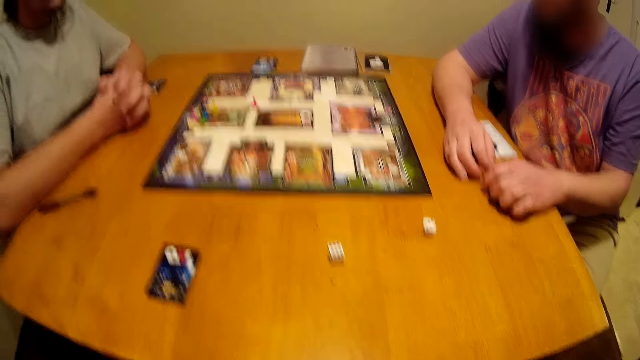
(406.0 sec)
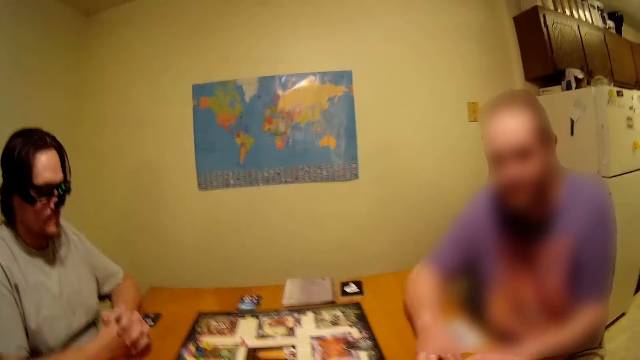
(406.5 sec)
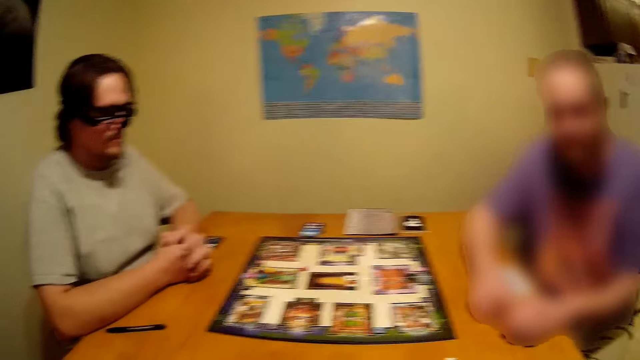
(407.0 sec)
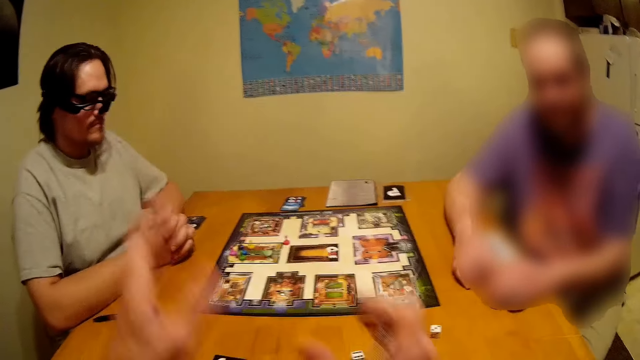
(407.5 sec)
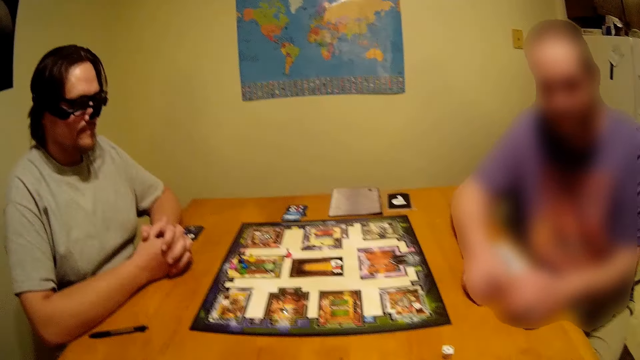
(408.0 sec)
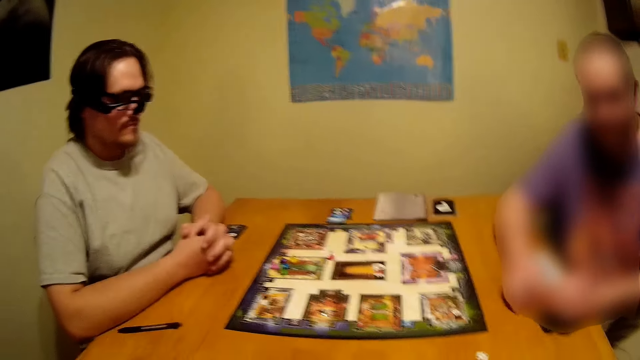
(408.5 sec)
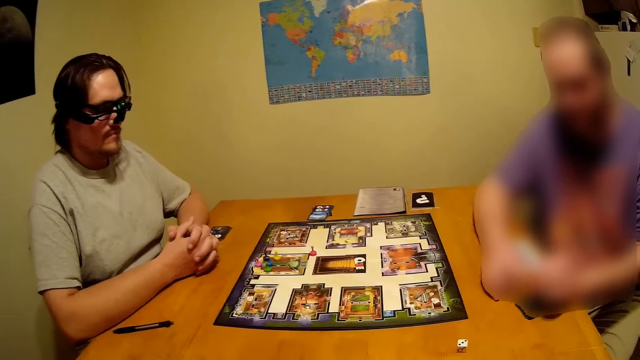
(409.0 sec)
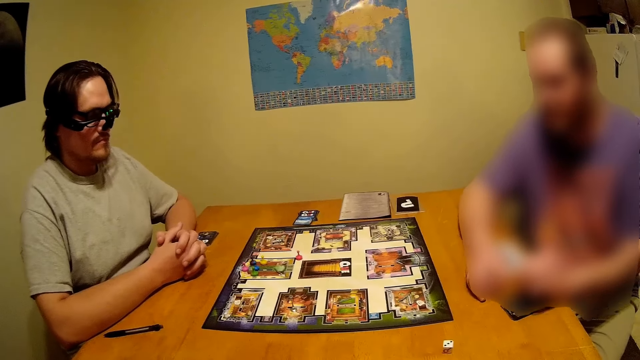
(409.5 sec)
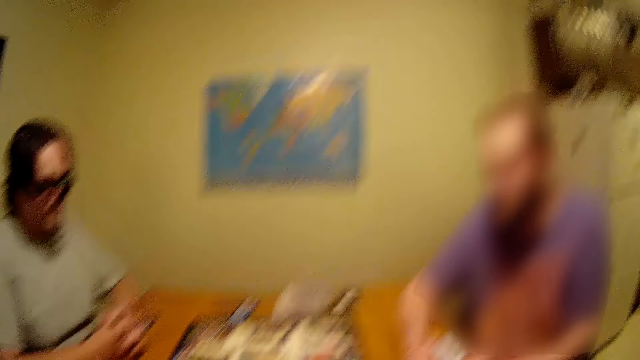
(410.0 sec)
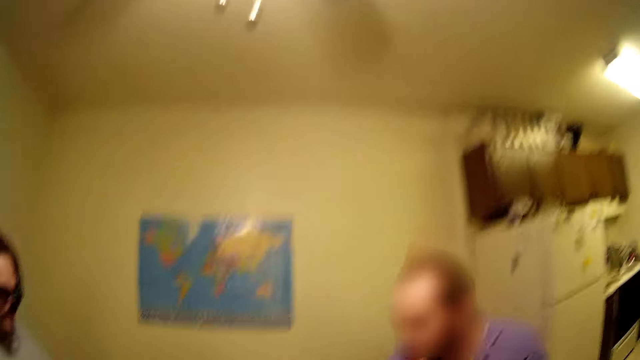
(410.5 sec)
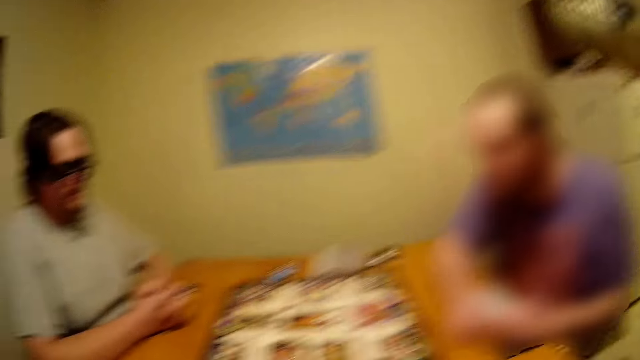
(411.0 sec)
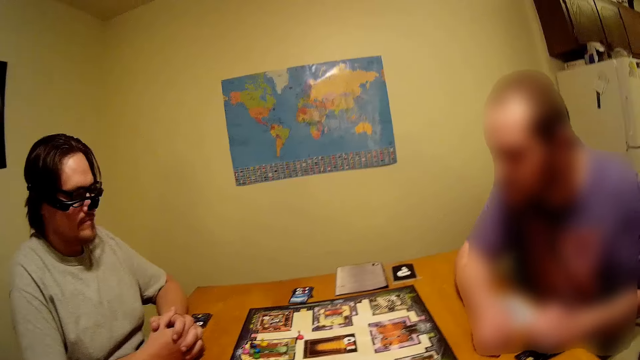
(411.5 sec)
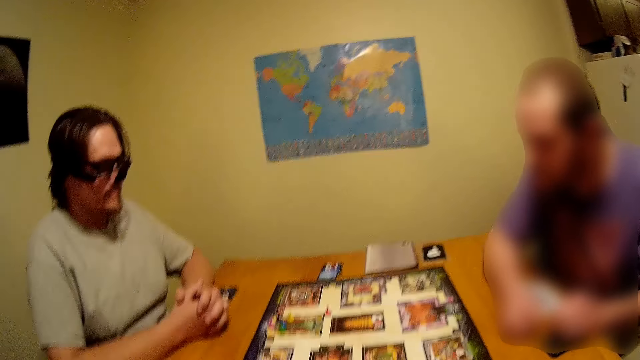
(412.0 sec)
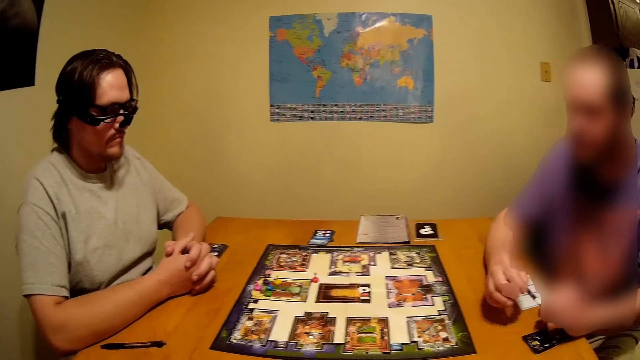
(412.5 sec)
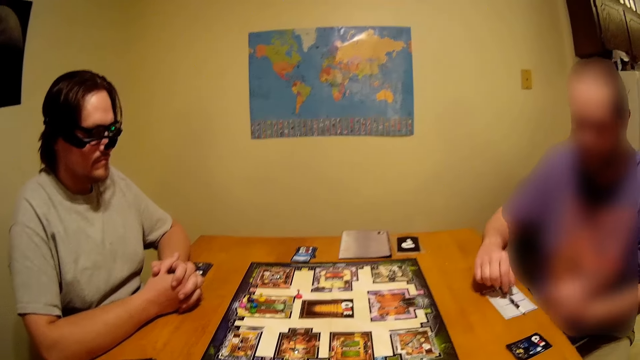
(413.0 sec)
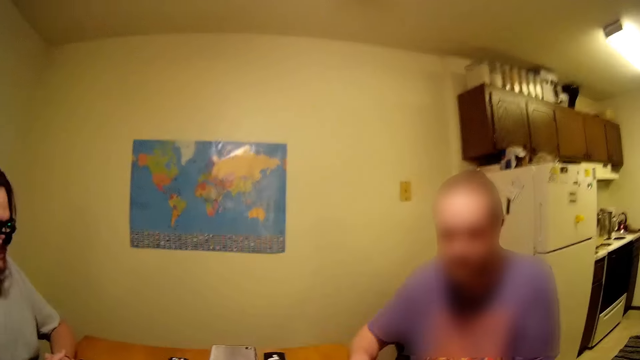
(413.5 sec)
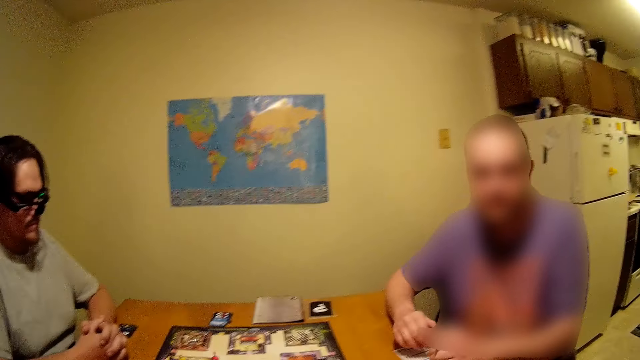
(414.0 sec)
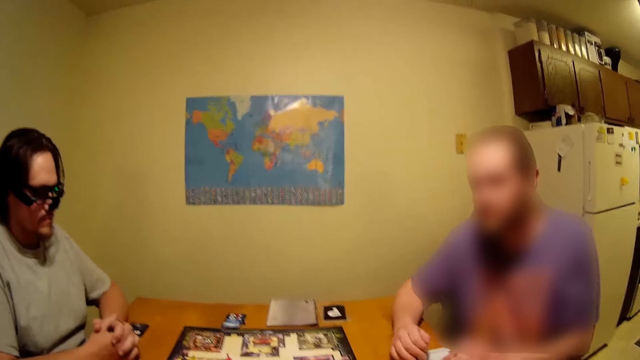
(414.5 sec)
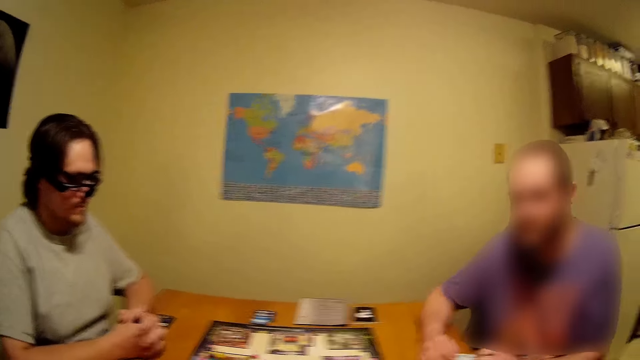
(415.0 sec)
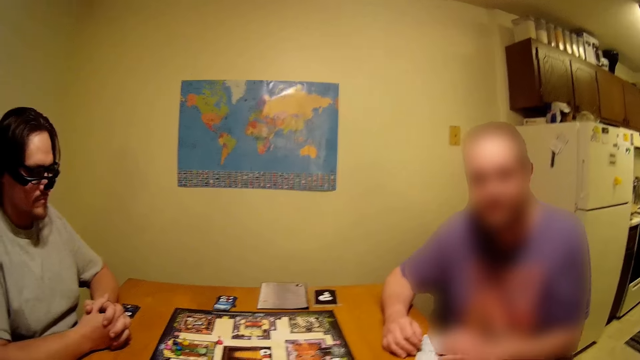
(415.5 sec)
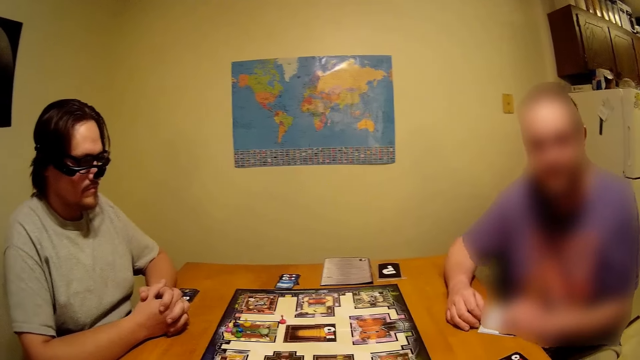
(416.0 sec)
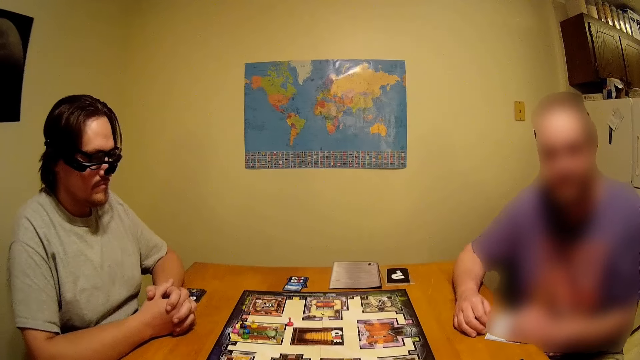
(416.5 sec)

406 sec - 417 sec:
The camera wearer uses gestures and looks around. They use gestures and look around. A man moves backwards.

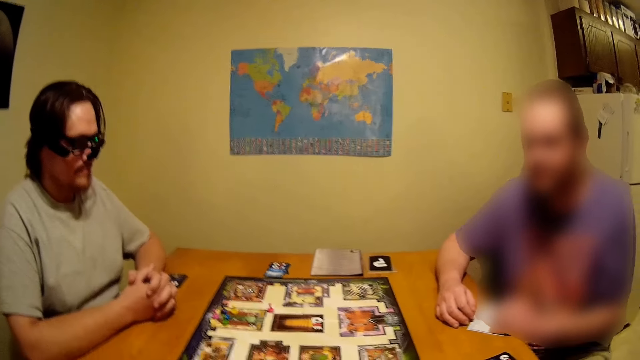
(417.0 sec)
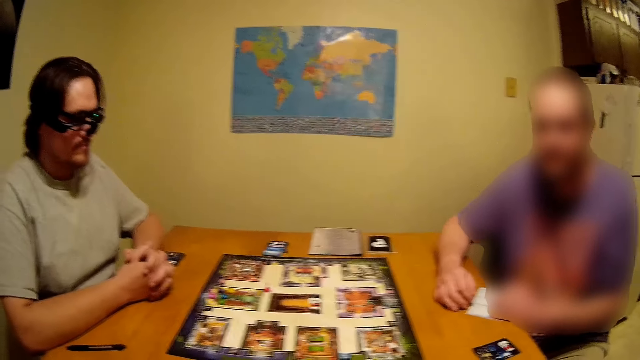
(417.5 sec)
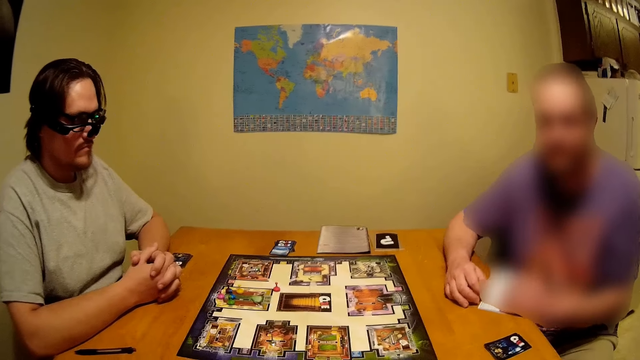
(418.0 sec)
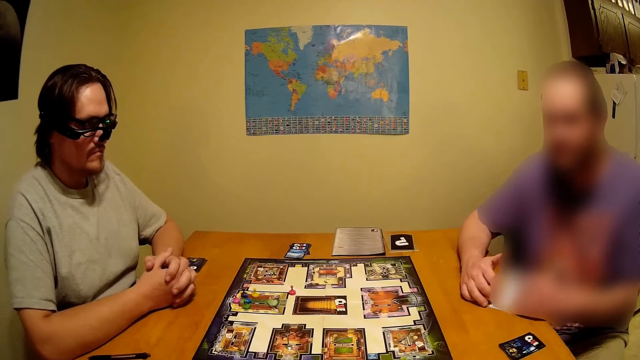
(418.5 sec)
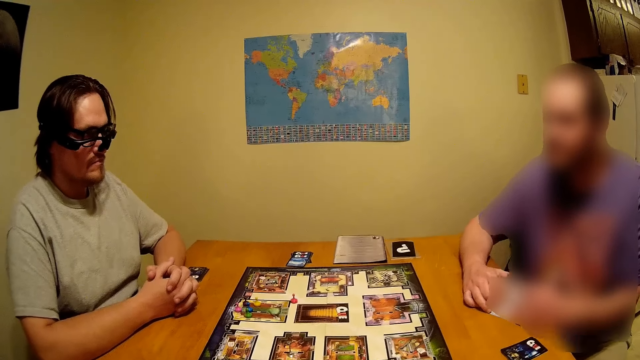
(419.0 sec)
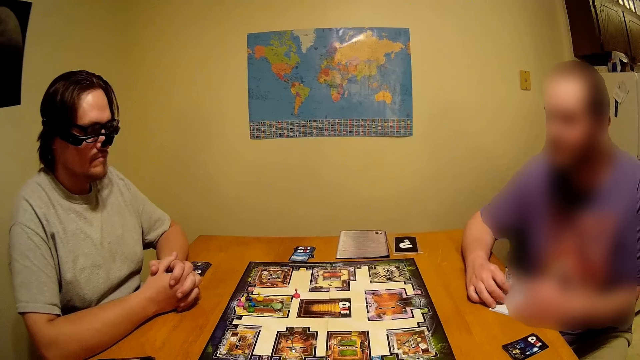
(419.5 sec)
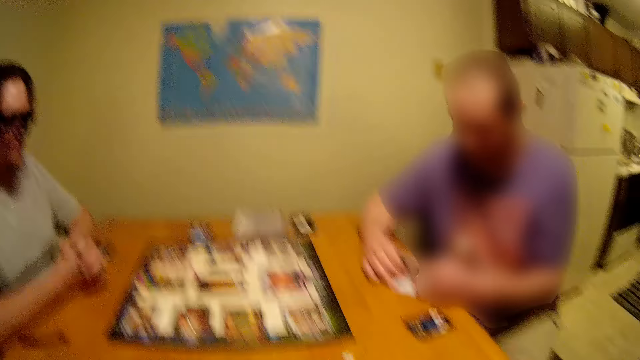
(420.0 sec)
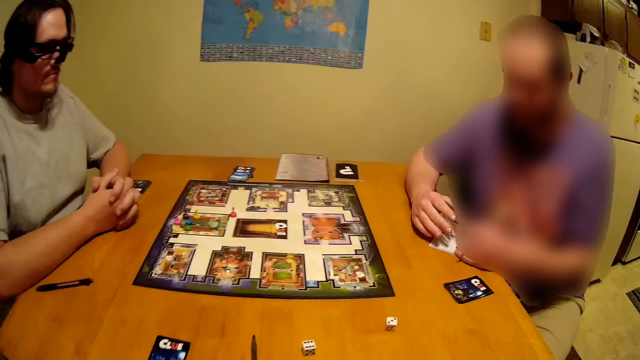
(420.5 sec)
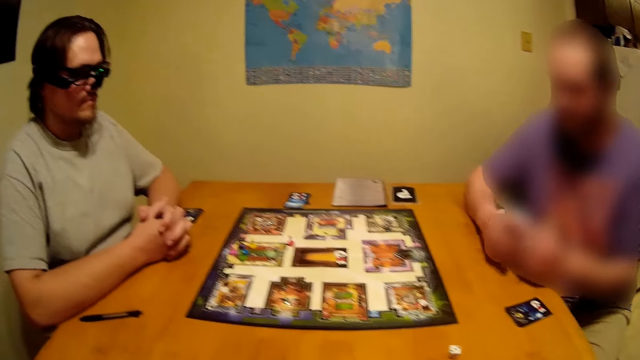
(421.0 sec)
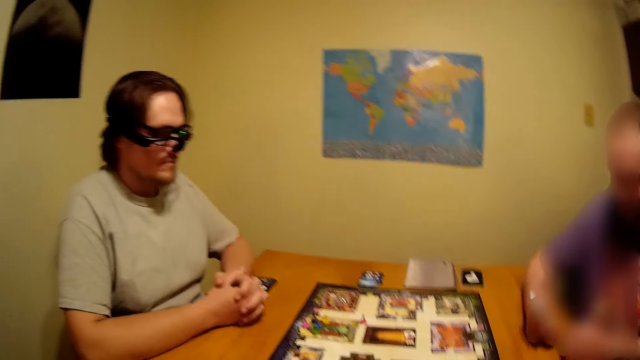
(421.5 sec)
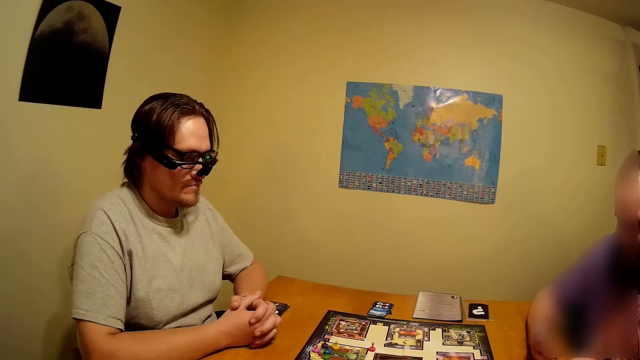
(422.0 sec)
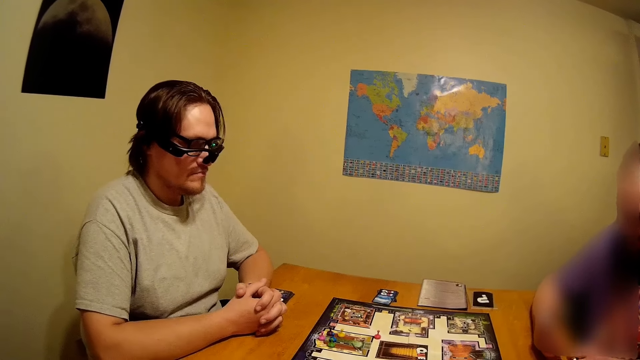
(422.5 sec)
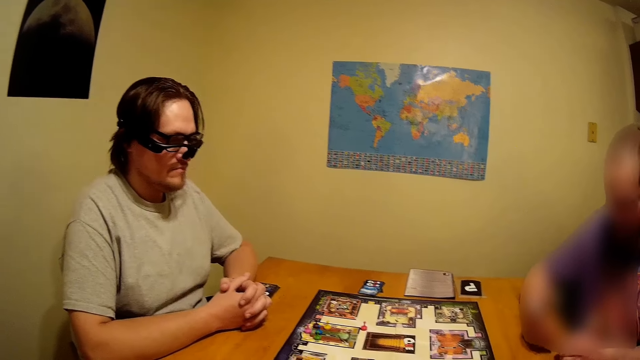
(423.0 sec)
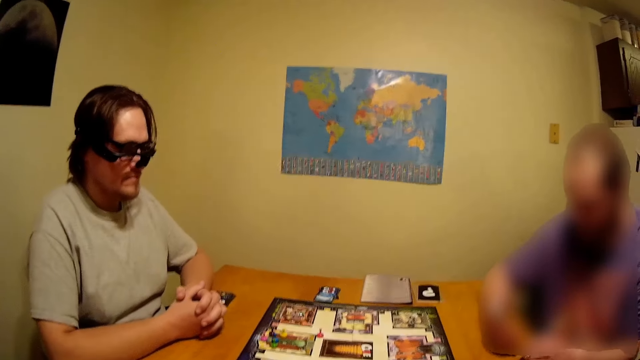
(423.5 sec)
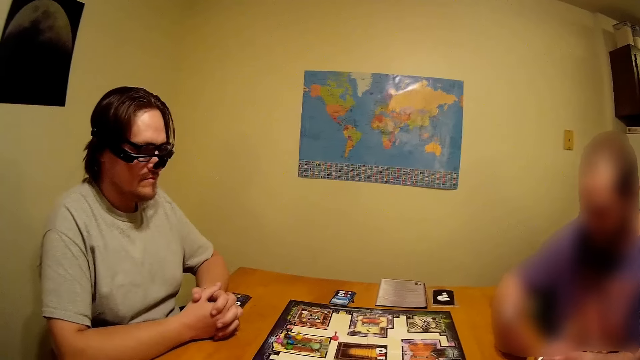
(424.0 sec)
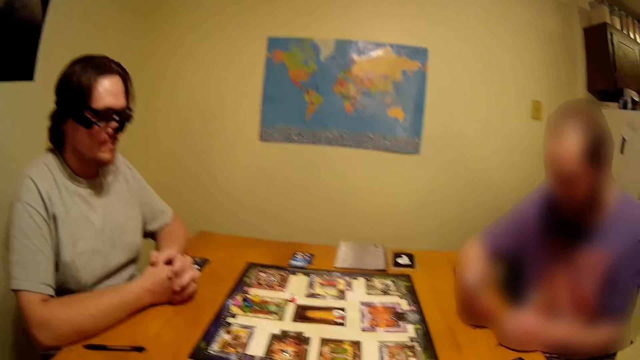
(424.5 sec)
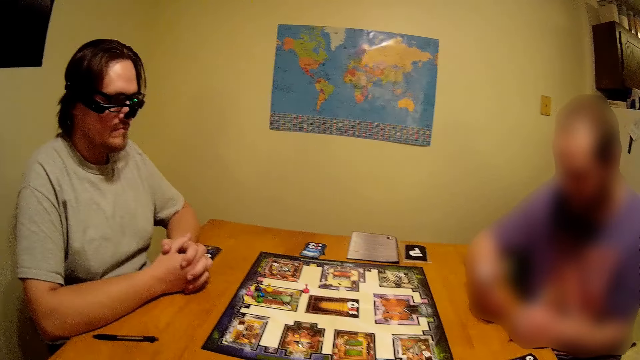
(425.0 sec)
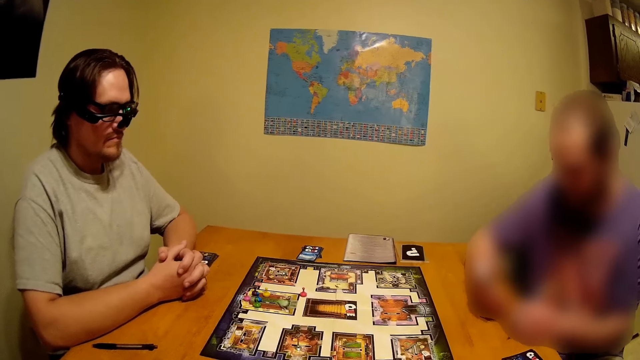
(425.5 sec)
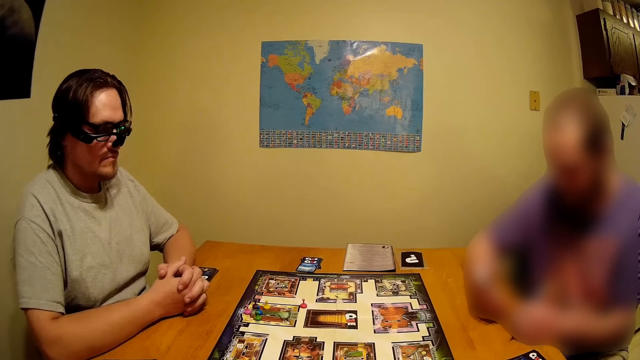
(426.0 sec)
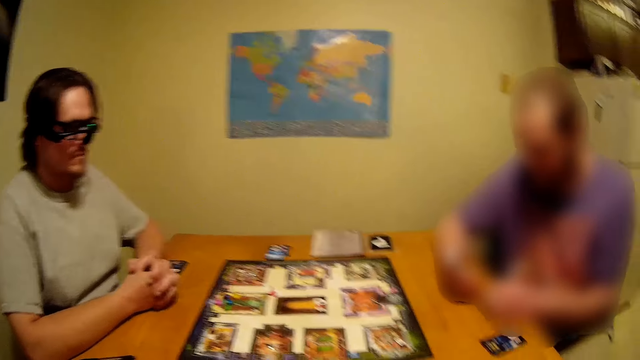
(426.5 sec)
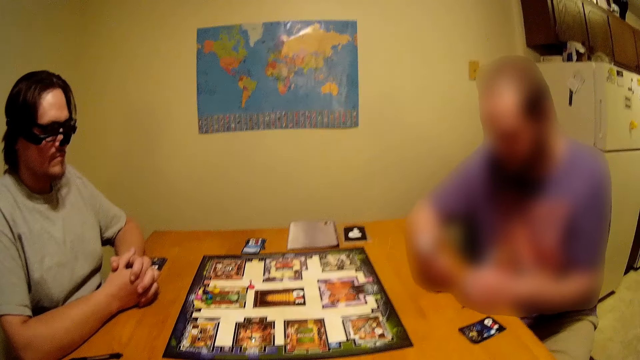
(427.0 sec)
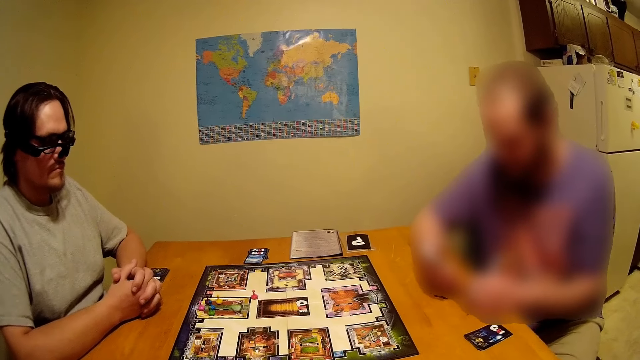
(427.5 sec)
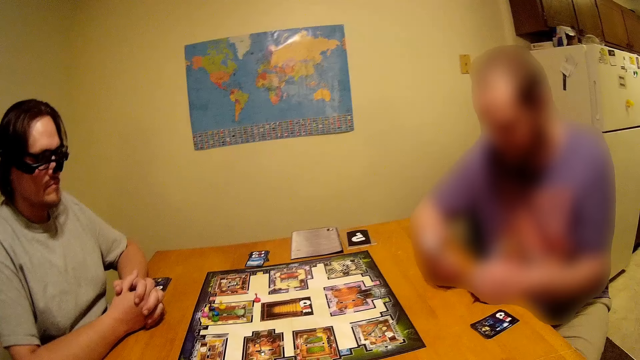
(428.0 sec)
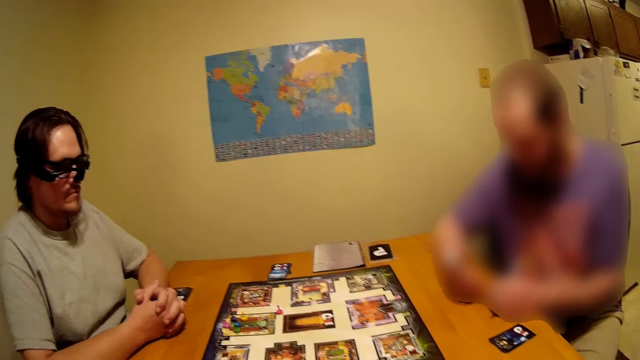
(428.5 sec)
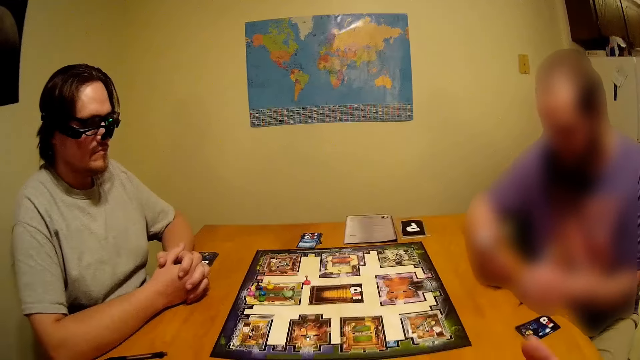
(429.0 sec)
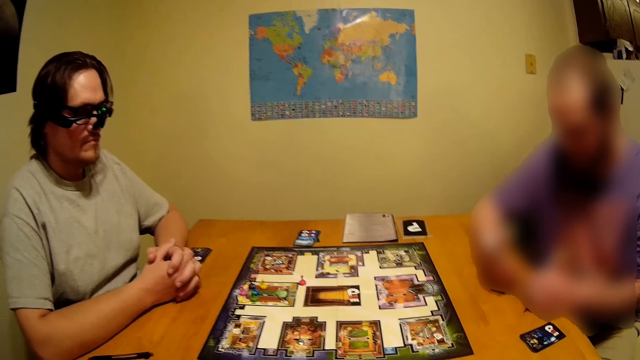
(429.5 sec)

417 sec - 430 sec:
A man holds the paper and looks at the paper.
